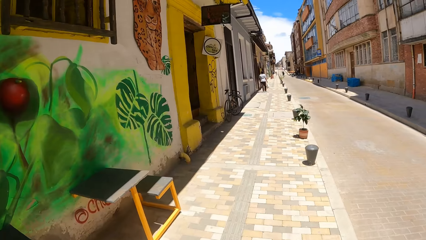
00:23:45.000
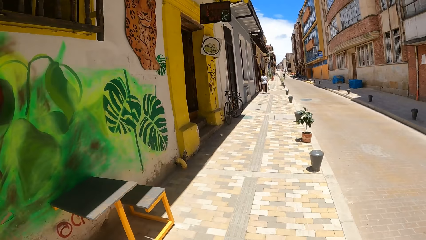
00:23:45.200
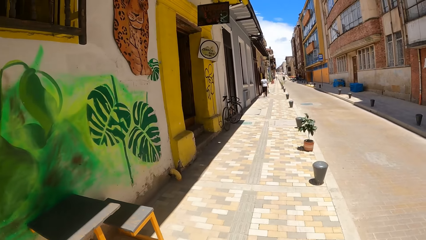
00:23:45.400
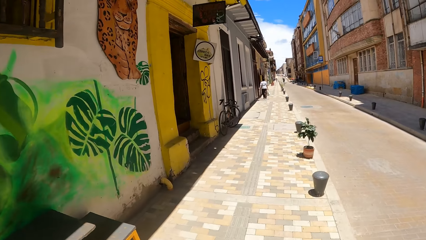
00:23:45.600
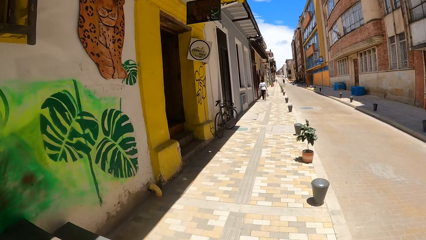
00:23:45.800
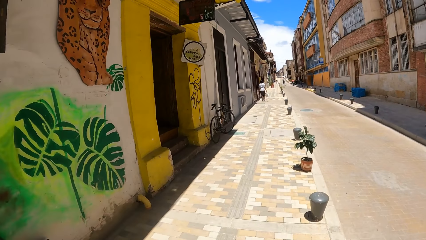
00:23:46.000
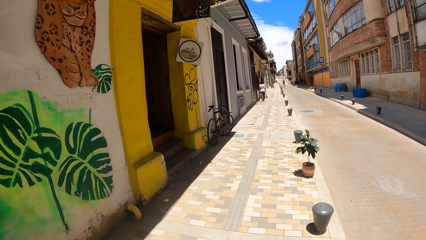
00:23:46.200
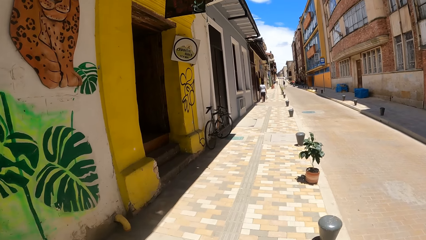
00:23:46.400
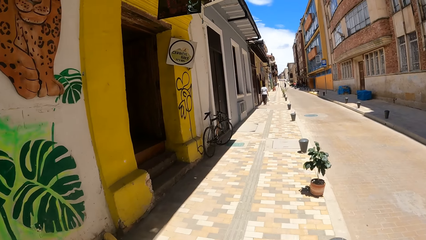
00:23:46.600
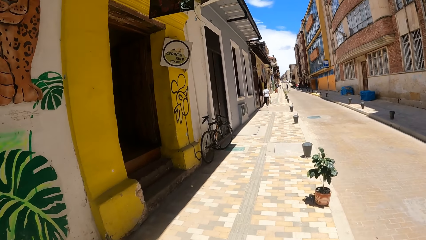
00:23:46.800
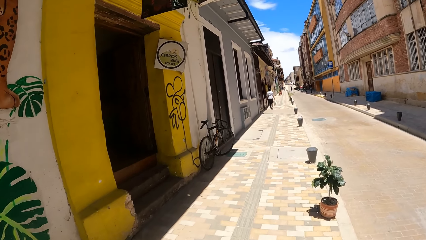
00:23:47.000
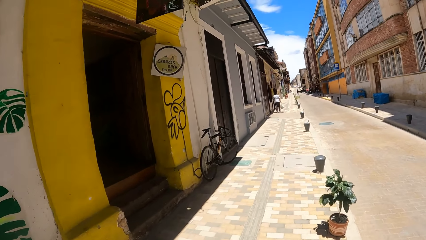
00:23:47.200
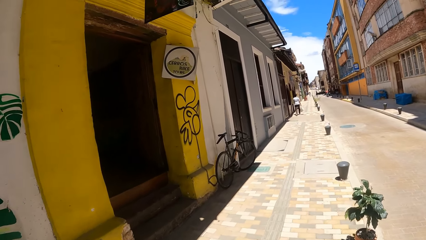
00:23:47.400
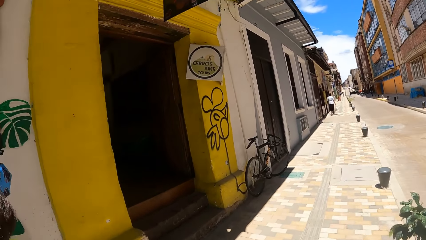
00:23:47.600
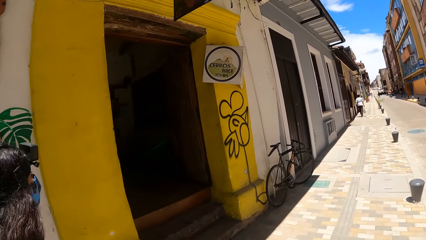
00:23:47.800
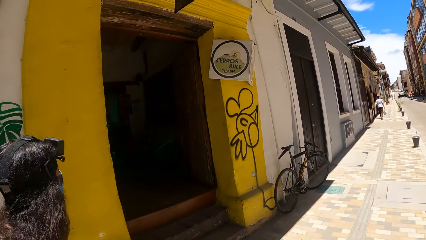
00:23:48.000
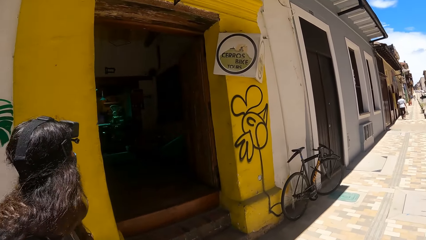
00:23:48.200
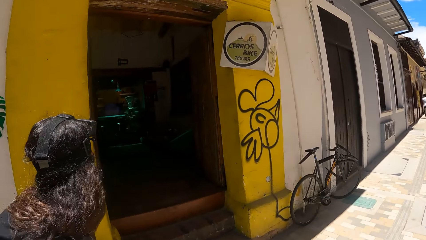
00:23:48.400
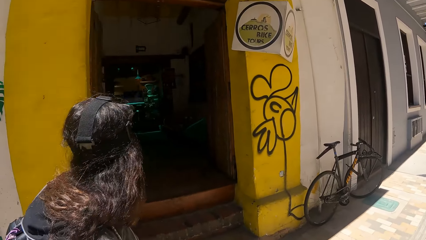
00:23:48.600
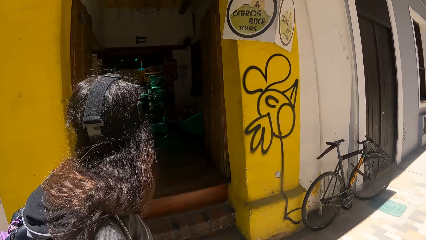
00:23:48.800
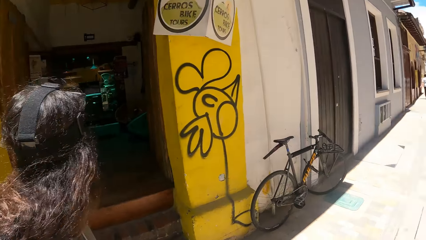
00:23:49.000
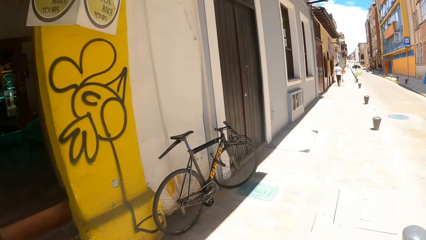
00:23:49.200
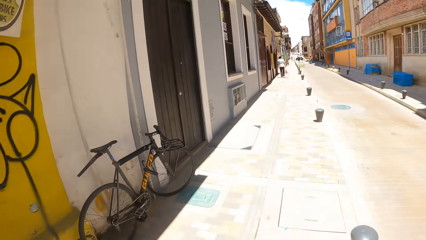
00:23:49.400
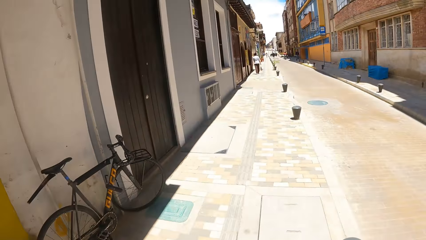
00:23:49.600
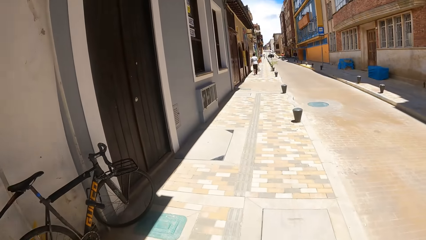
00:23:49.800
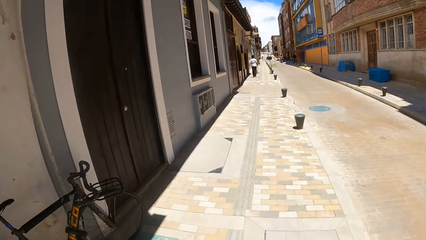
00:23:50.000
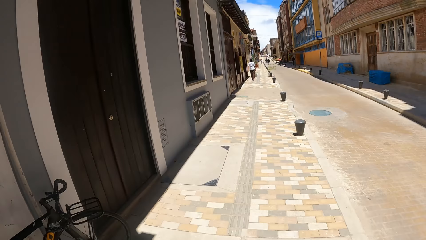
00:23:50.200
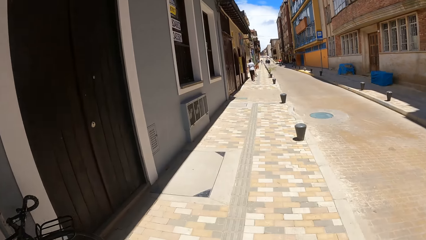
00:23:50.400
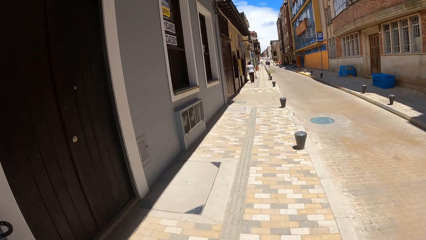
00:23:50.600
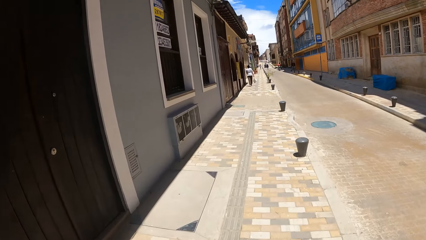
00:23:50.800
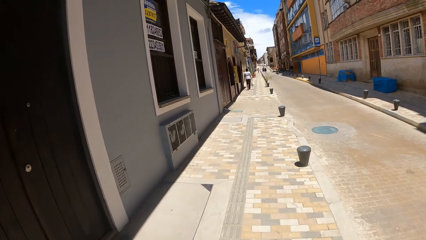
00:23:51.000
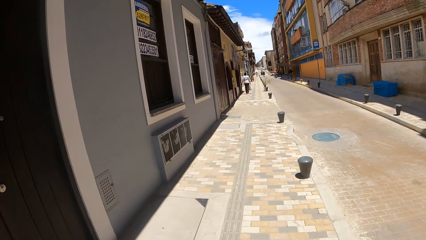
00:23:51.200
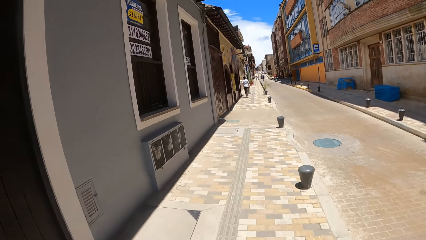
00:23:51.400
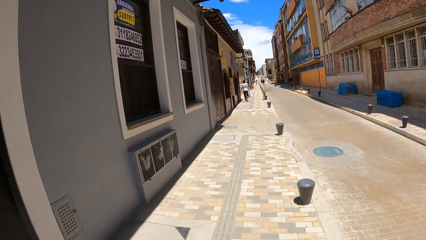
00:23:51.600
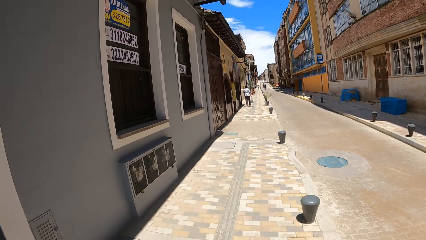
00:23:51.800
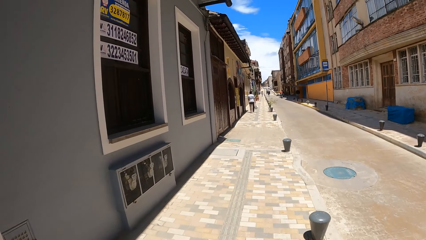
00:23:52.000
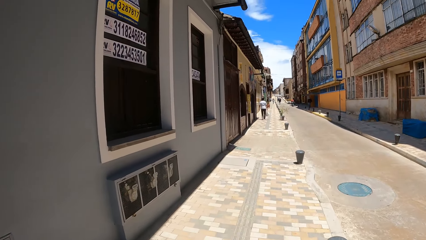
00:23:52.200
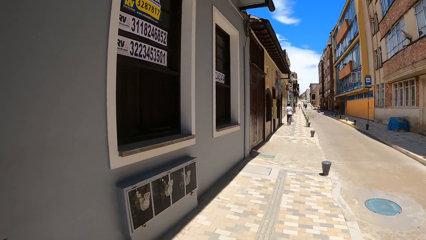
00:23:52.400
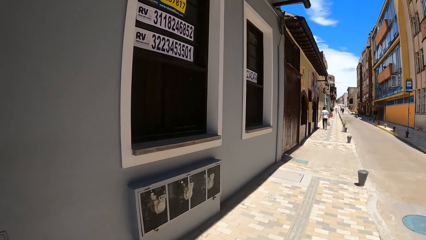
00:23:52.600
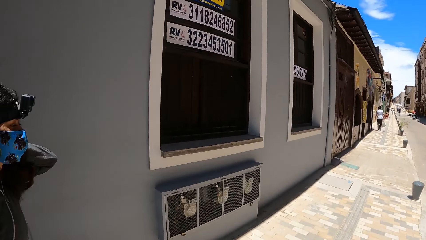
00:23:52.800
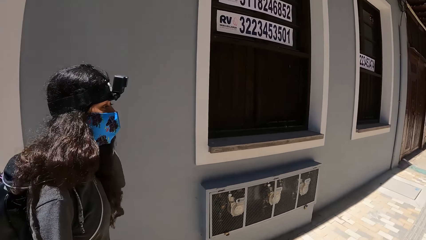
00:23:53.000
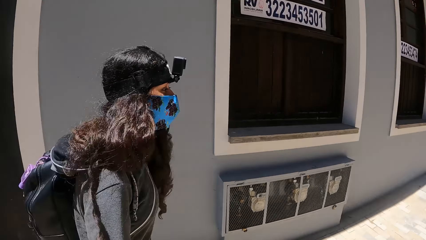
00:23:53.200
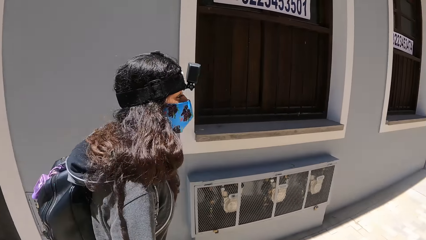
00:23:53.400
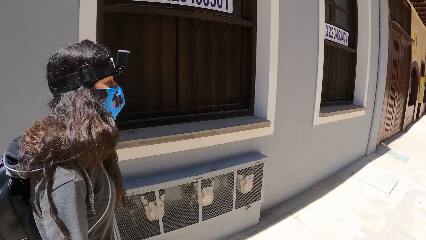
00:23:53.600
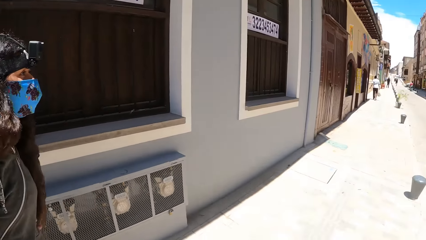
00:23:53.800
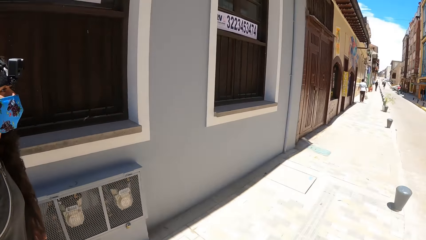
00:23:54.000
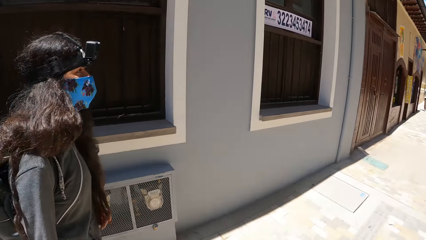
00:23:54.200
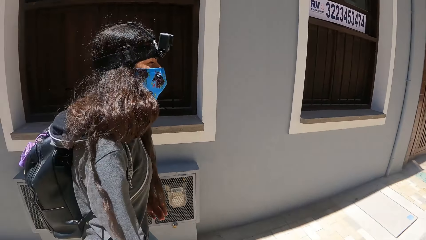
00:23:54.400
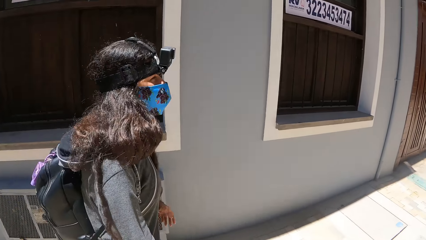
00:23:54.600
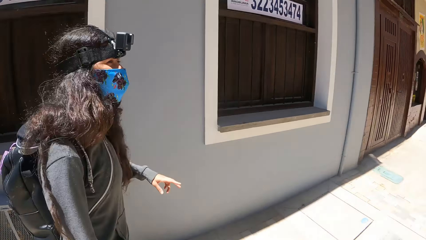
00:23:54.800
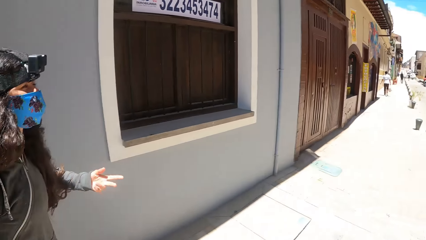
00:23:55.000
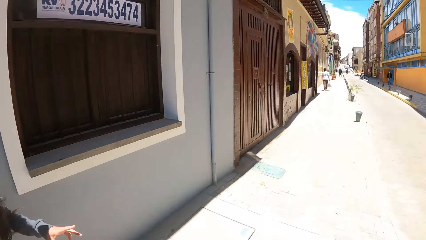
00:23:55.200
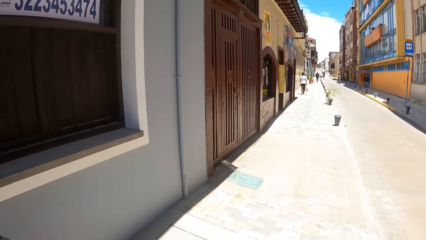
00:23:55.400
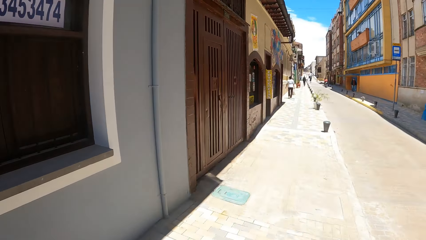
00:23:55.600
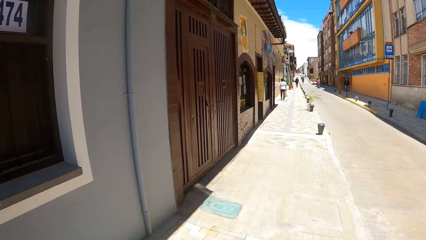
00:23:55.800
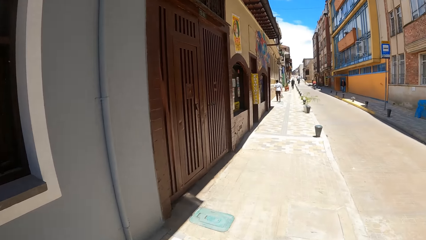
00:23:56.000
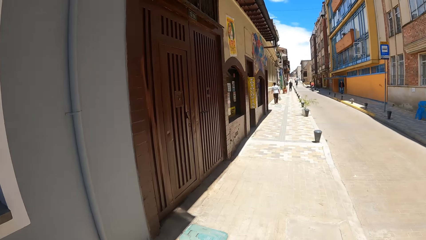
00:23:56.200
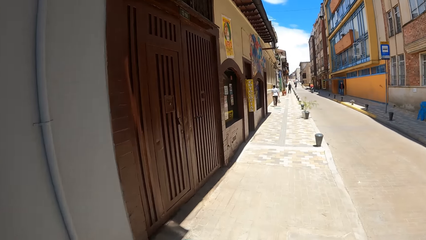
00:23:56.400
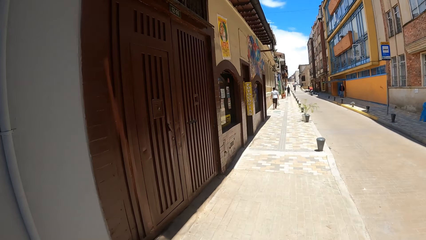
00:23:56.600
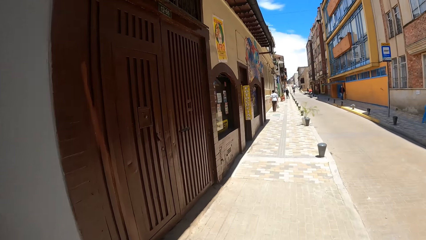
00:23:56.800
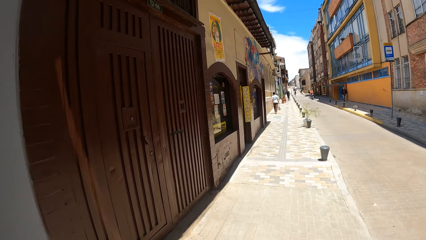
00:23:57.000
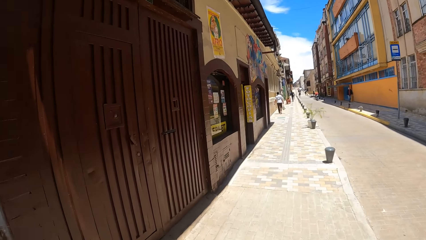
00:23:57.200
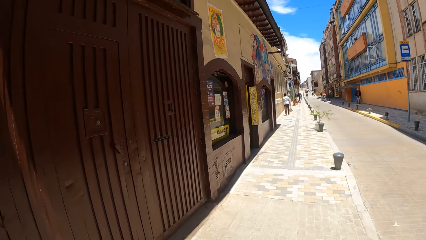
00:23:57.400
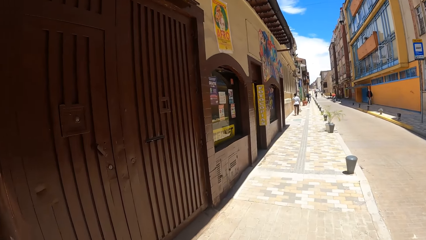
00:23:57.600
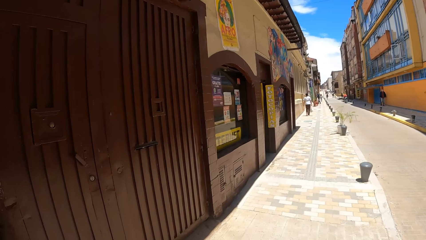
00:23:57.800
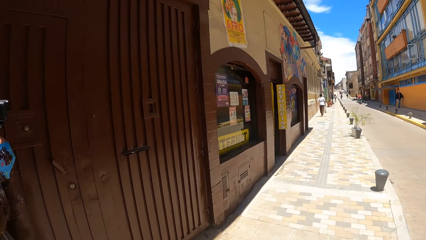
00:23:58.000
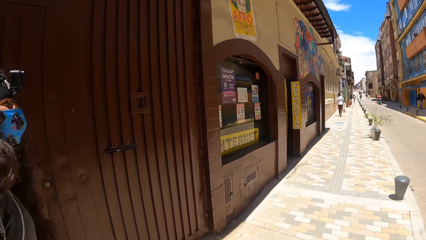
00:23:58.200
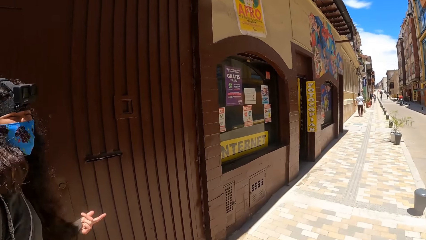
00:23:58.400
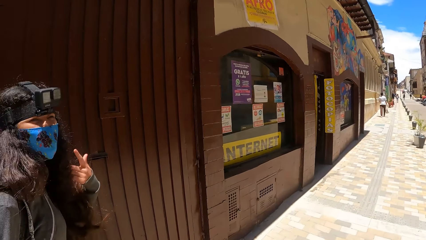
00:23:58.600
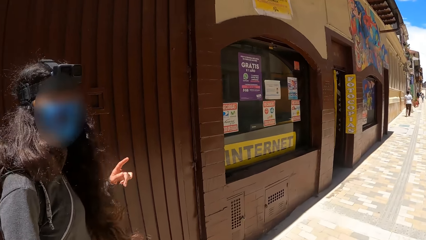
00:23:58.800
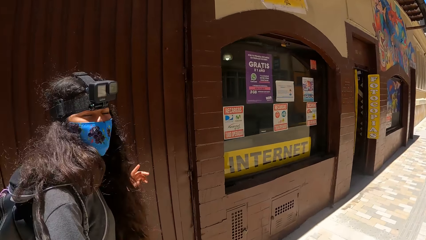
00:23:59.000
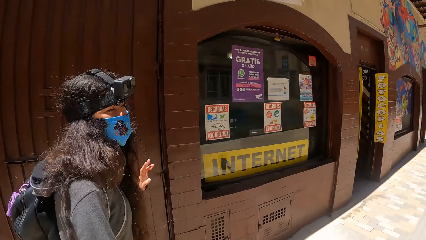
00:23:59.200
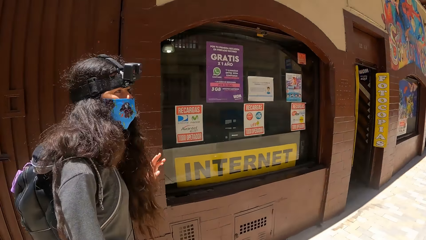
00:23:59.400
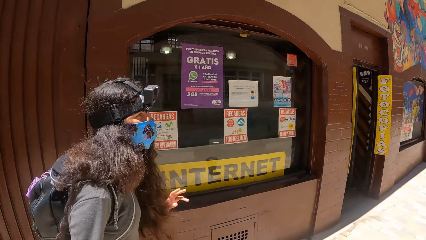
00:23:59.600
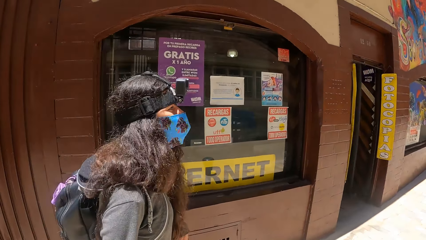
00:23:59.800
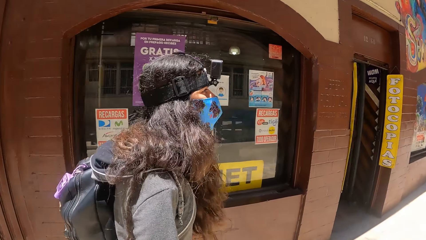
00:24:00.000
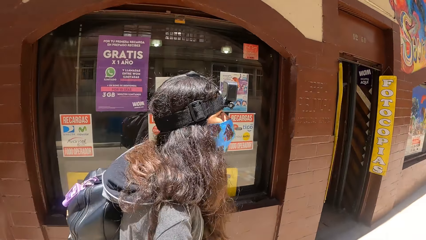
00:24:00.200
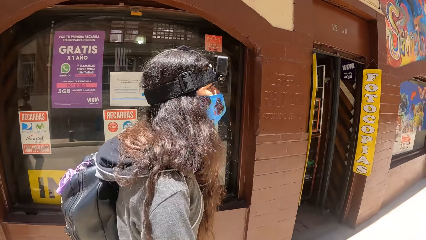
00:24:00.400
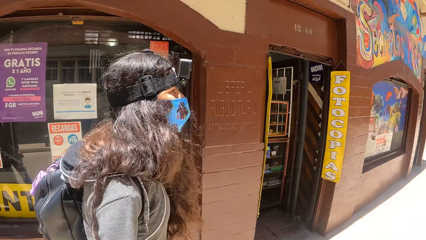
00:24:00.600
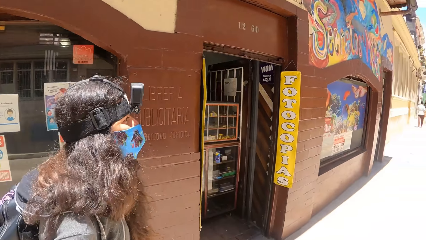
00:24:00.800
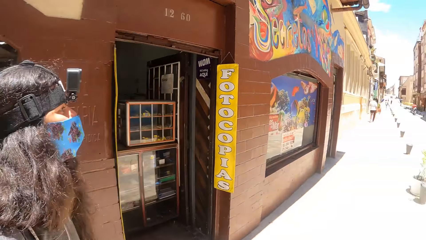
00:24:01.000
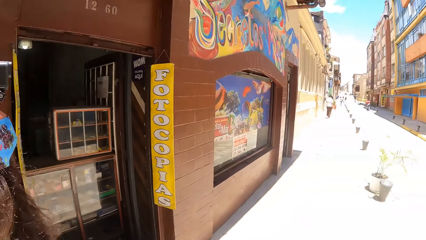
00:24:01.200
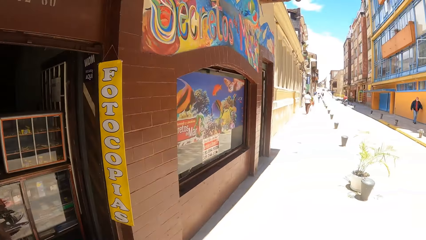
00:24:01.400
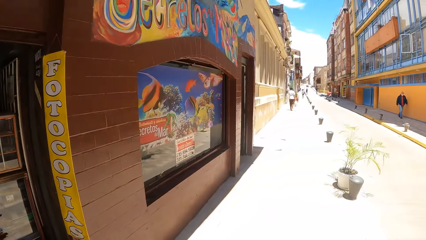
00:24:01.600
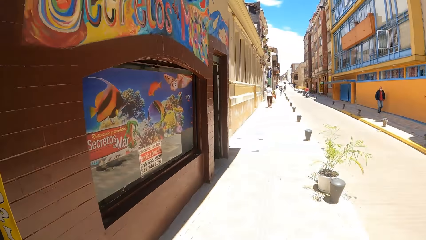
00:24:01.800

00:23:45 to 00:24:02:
The camera wearer interacts with the person. They converse with the person.
